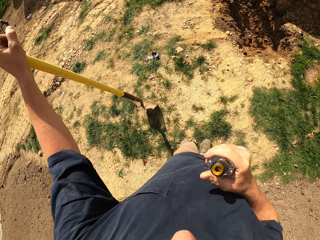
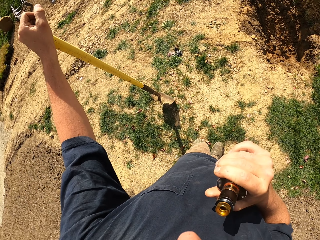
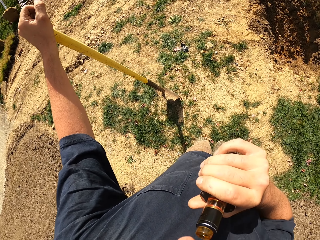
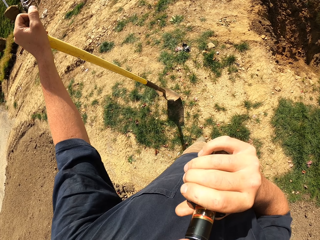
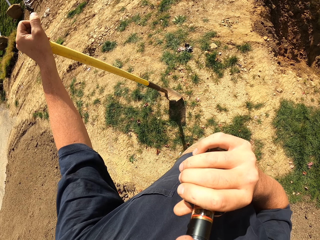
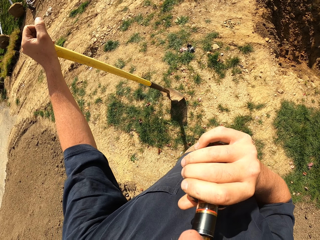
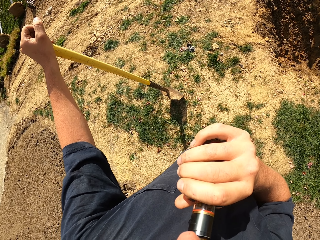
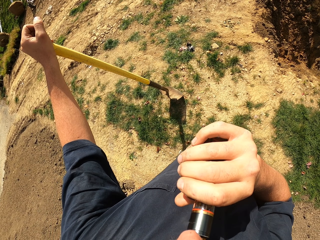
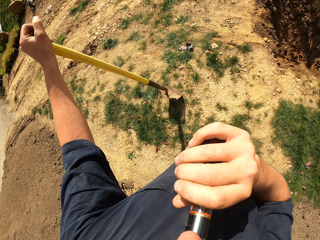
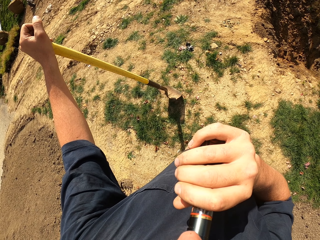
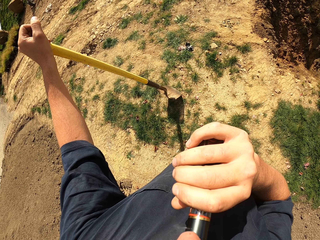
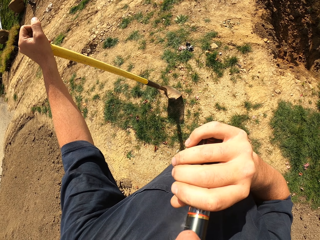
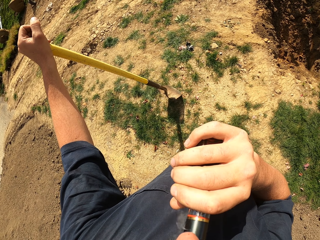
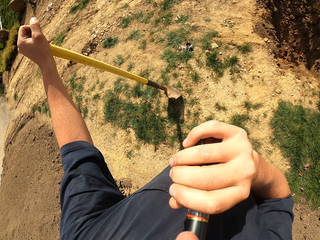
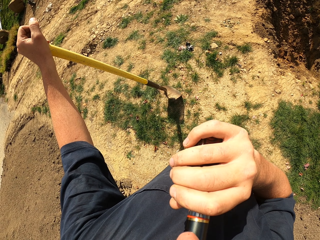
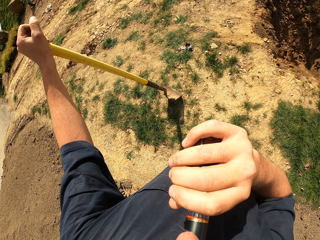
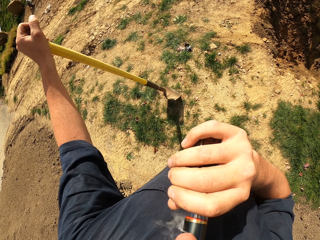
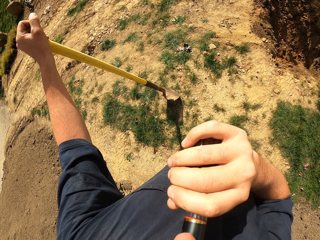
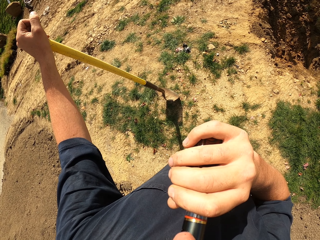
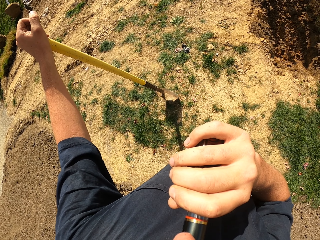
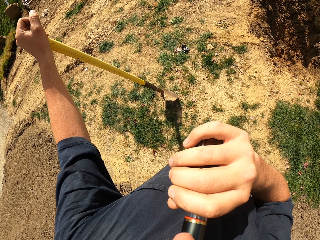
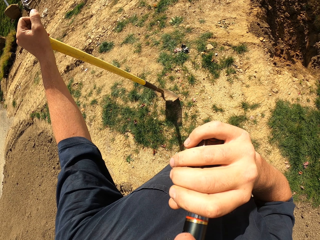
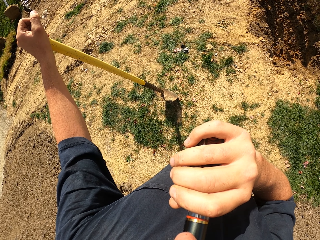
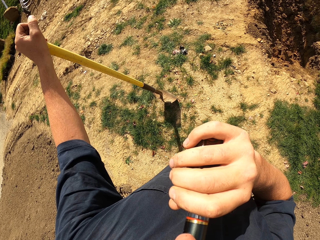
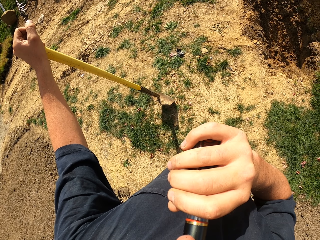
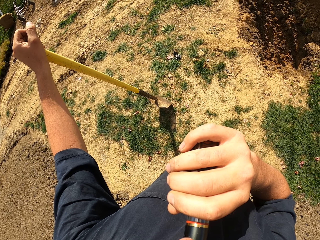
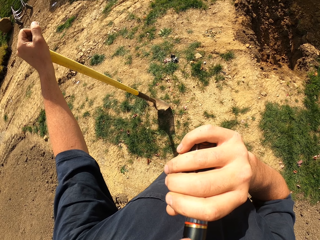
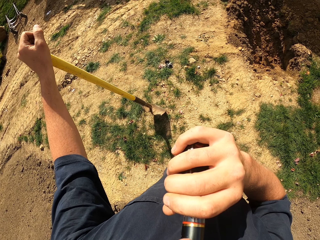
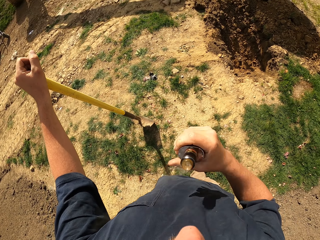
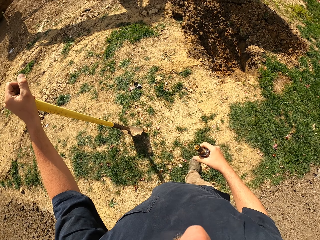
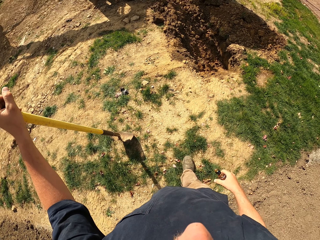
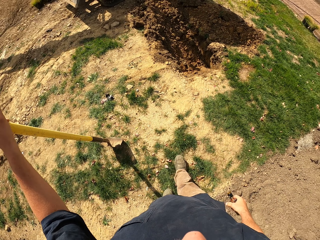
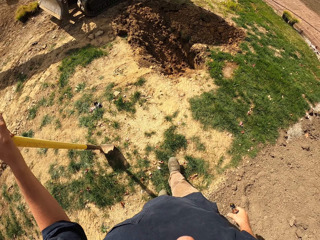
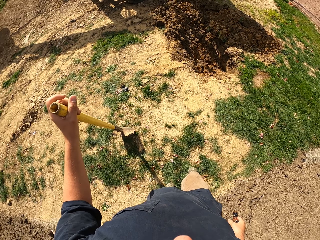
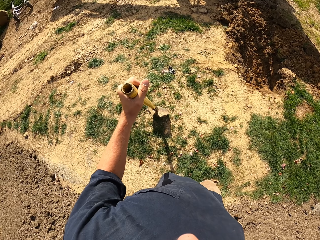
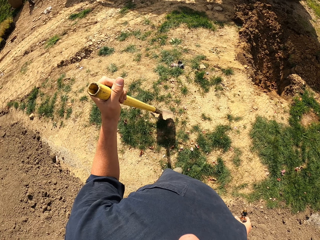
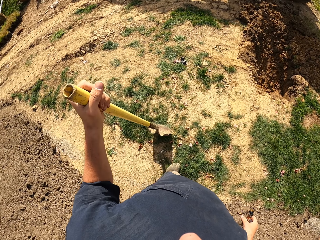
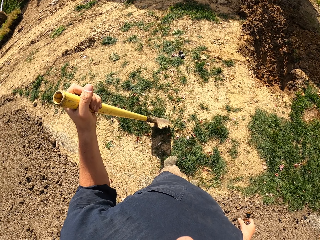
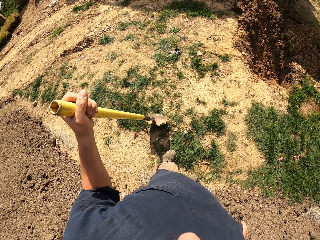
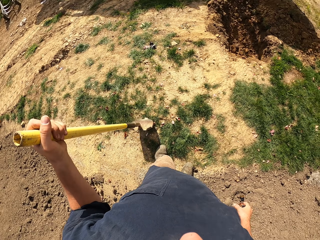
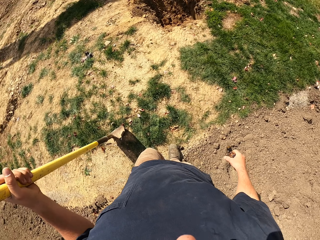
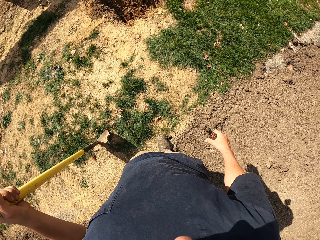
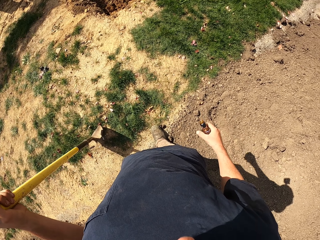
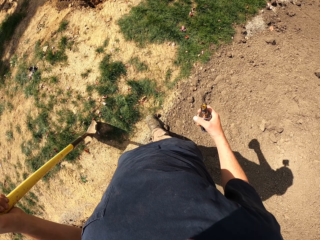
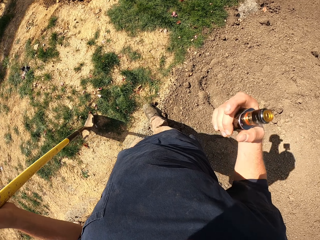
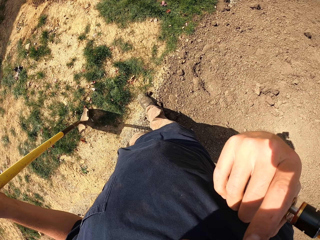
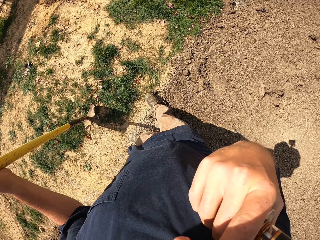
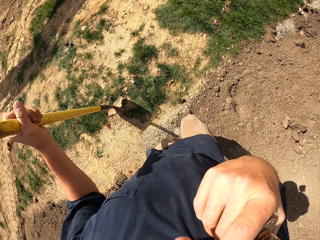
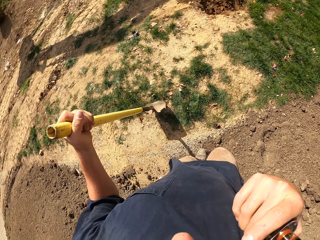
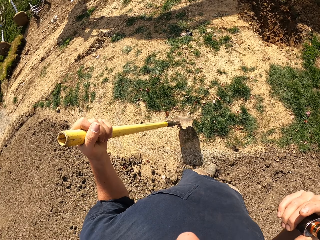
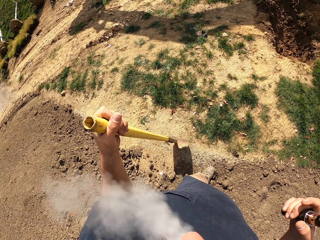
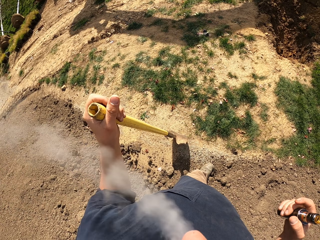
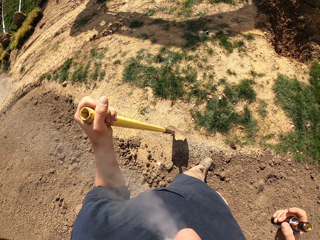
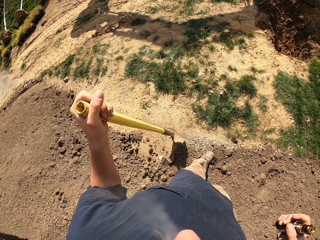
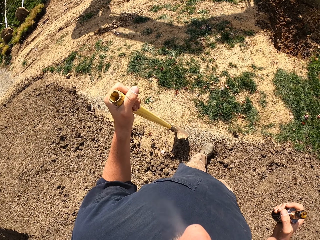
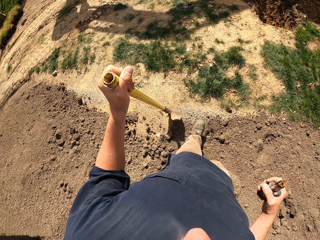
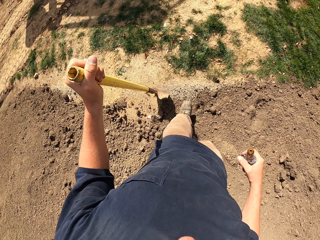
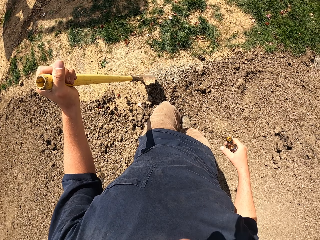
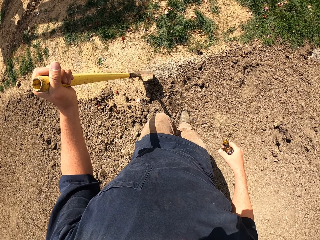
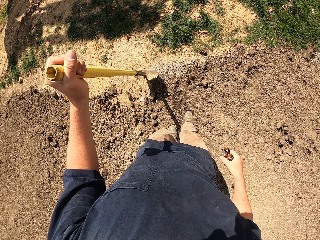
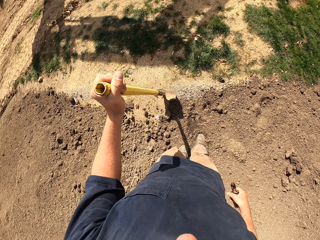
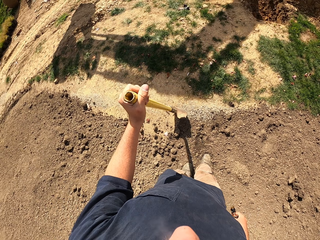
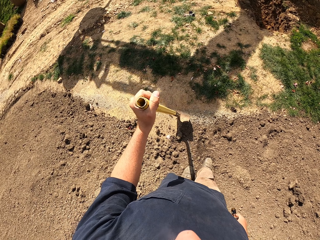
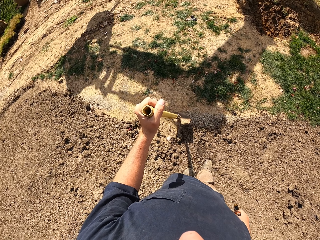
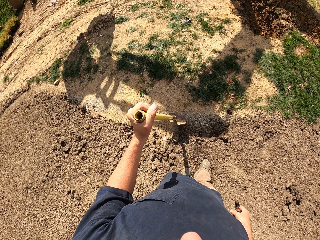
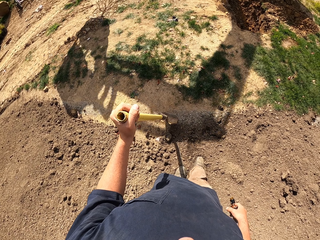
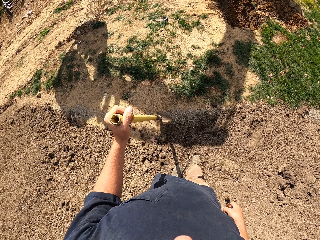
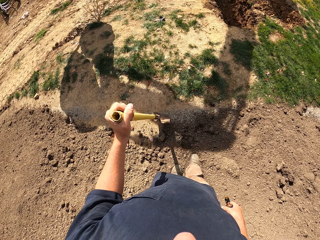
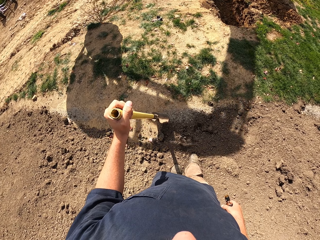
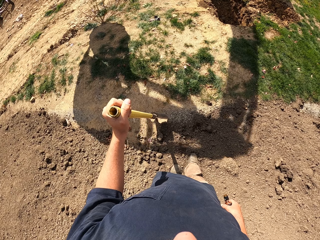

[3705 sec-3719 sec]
The camera wearer holds a bottle. He smokes something. He lowers the bottle. He withdraws an electronic cigarette from the mouth. He steps backwards. He holds the bottle. He looks around. He turns around the ground. He raises his right hand towards something. He touches his face. He exhales smoke.

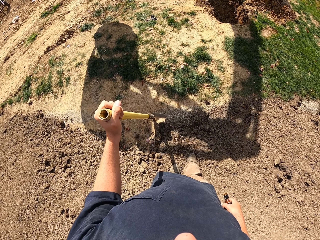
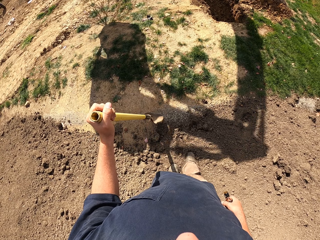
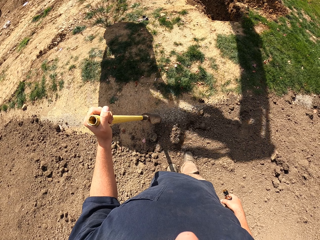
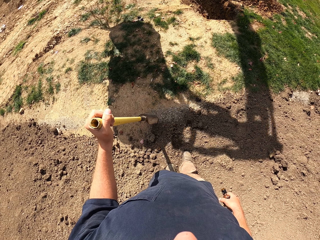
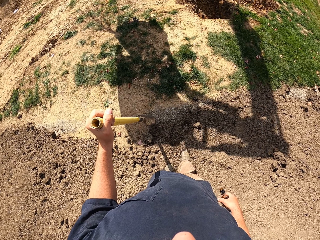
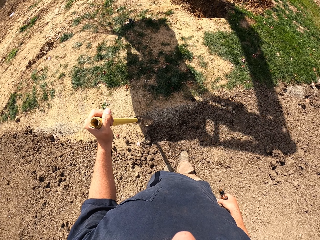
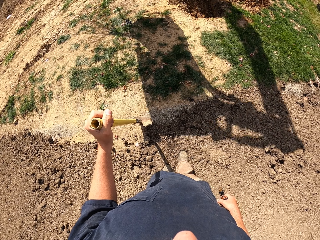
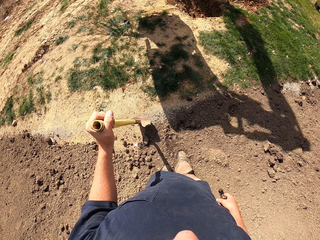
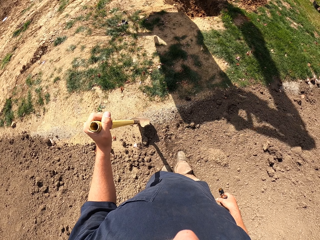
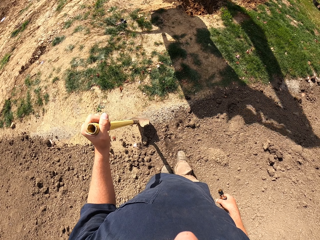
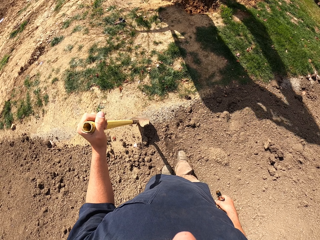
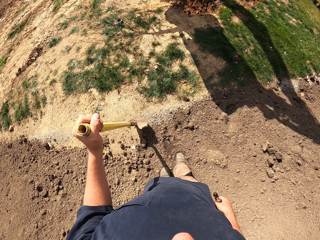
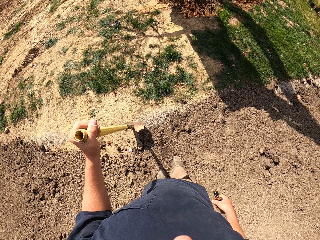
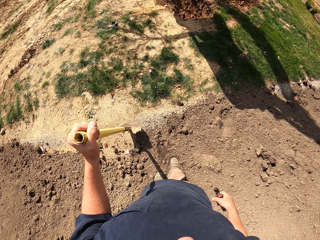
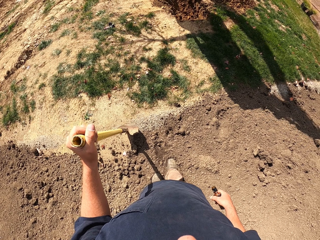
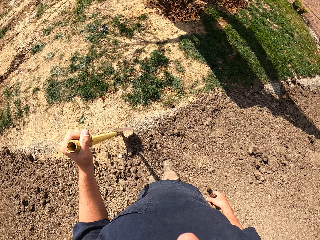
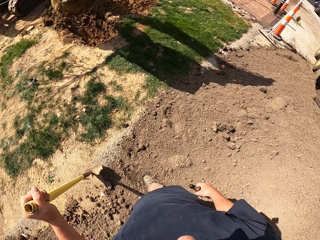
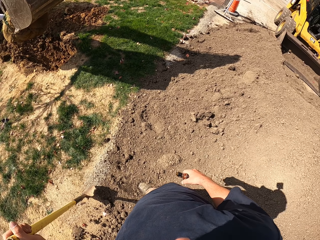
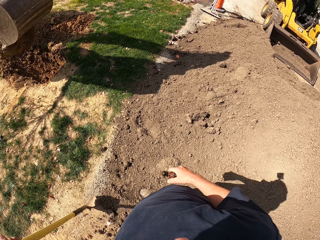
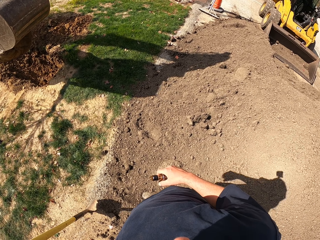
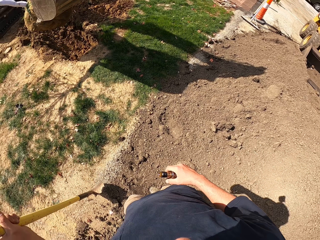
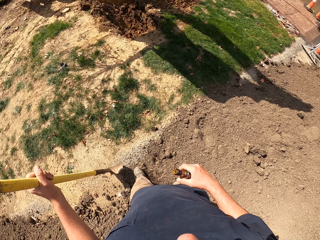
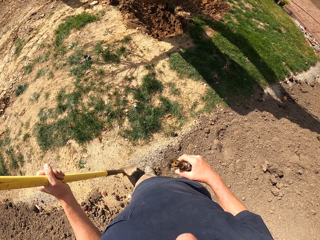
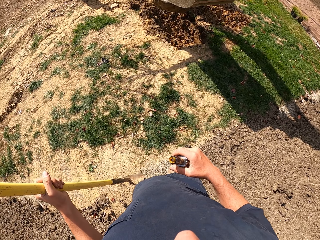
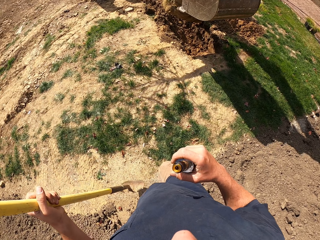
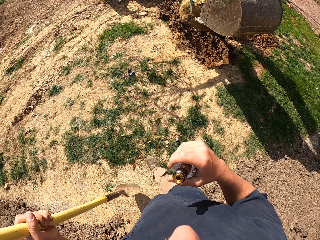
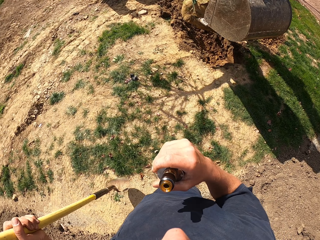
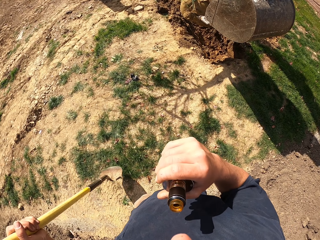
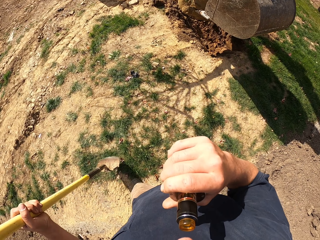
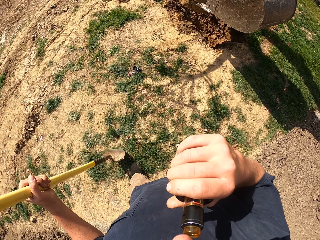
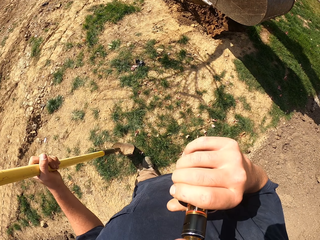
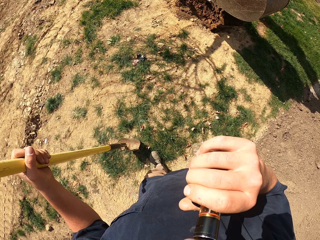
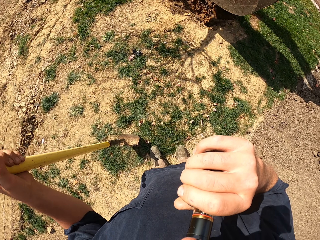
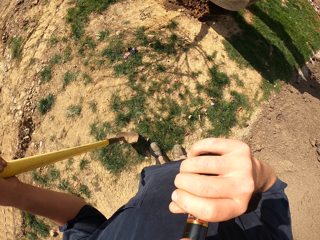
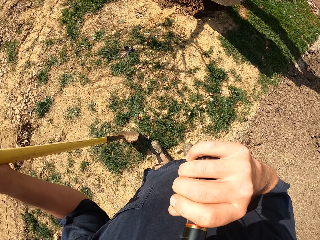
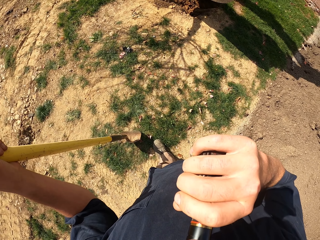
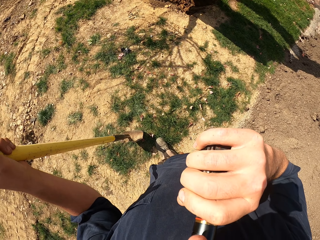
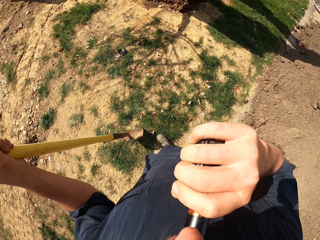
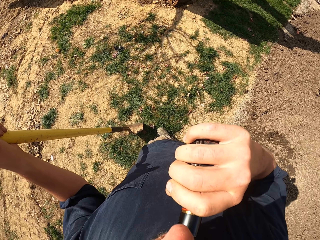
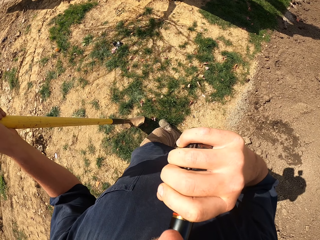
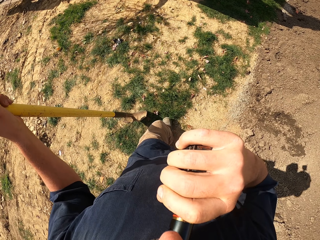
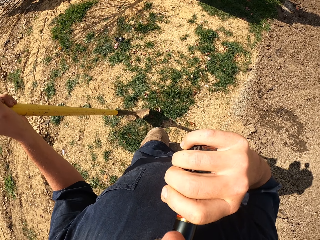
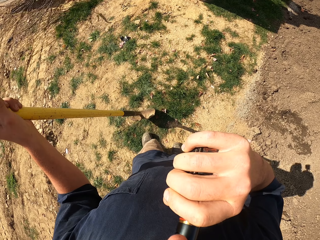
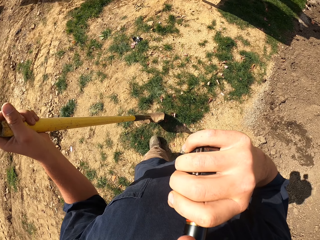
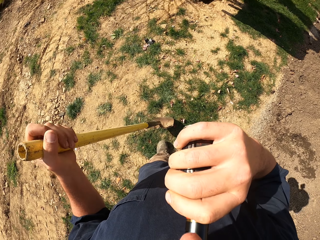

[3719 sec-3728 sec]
The camera wearer looks at an excavator. He turns around the ground. He raises a bottle closer to his mouth. He smokes an electronic cigarette.
